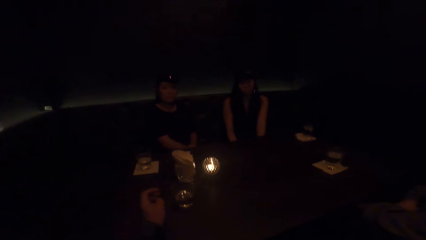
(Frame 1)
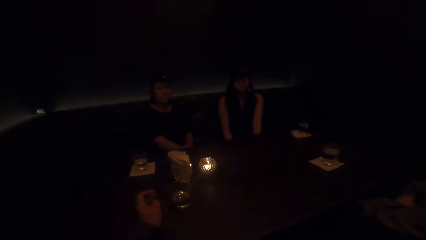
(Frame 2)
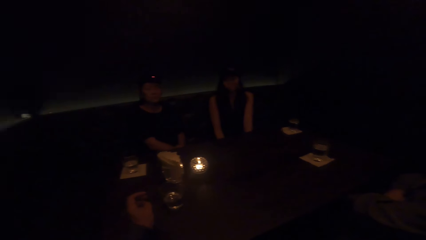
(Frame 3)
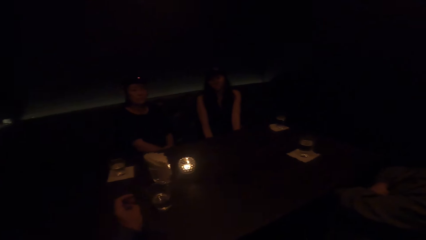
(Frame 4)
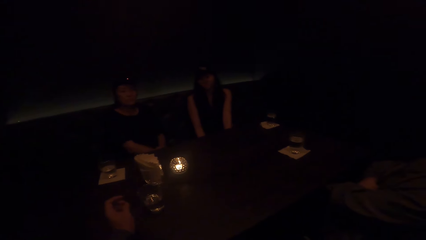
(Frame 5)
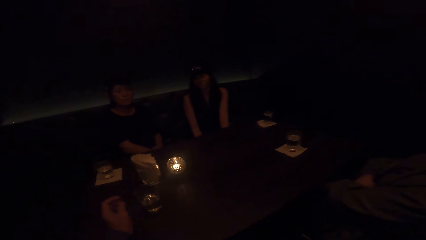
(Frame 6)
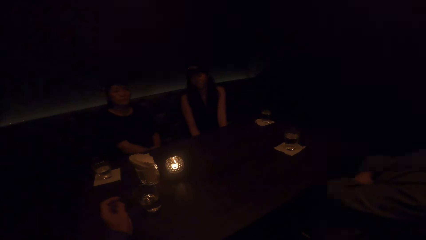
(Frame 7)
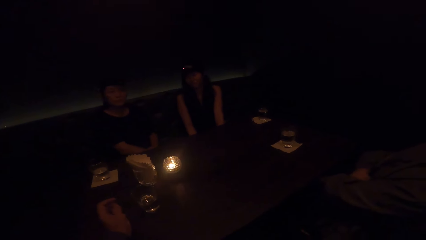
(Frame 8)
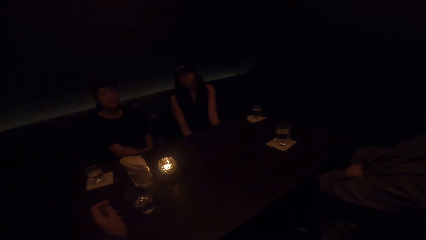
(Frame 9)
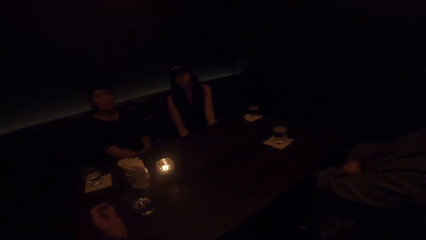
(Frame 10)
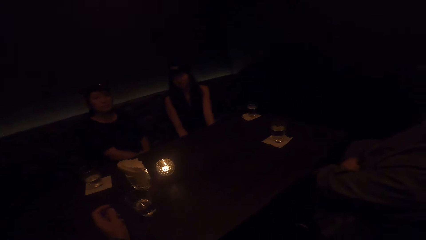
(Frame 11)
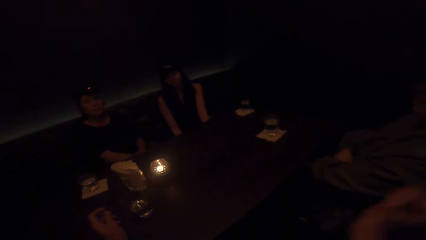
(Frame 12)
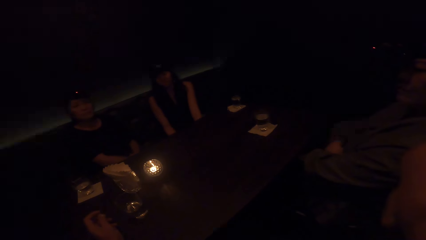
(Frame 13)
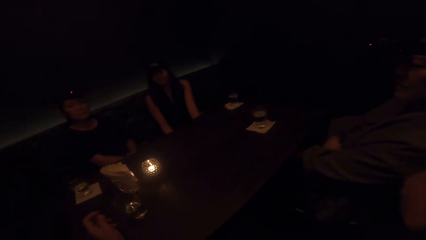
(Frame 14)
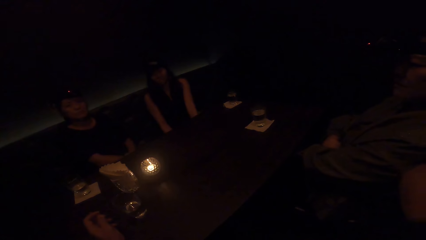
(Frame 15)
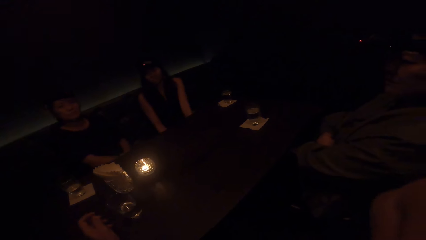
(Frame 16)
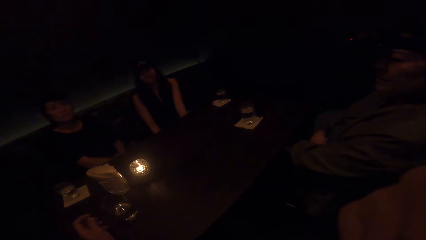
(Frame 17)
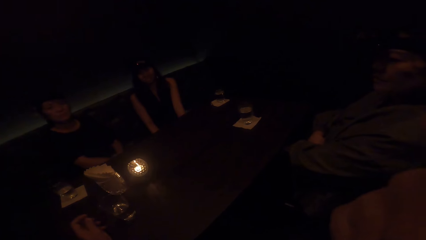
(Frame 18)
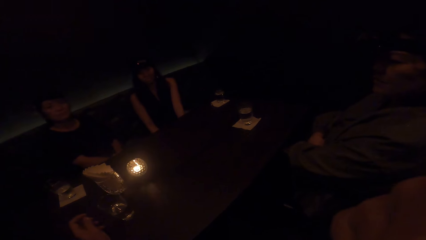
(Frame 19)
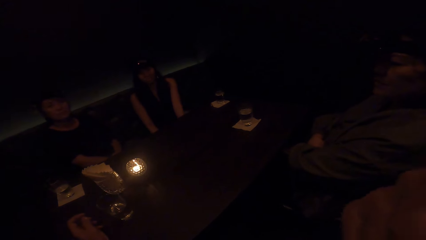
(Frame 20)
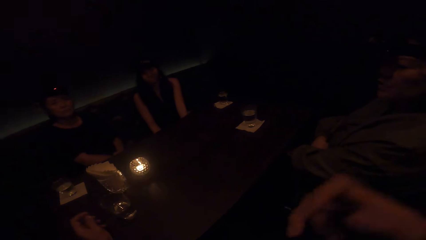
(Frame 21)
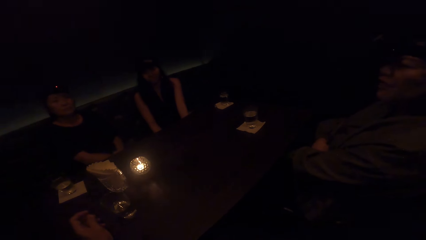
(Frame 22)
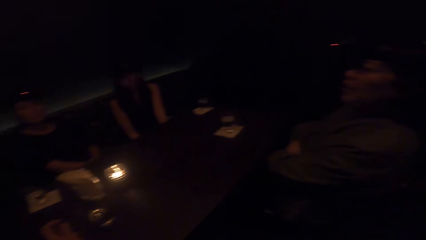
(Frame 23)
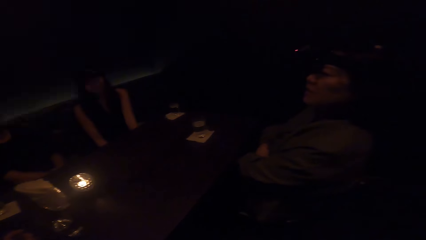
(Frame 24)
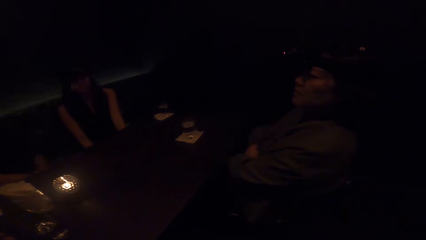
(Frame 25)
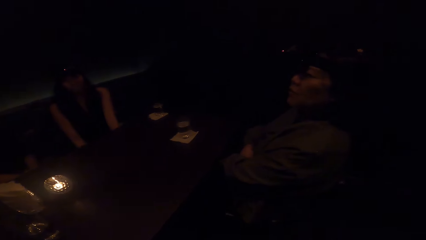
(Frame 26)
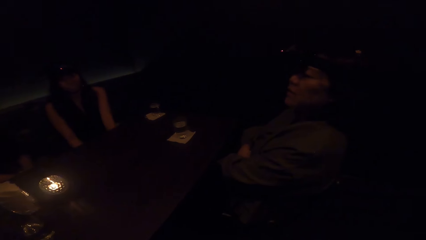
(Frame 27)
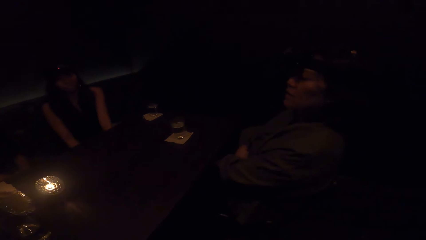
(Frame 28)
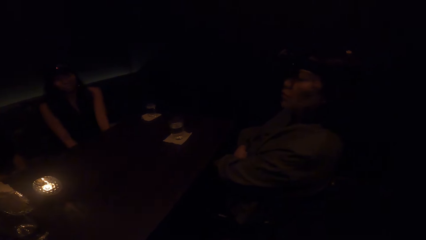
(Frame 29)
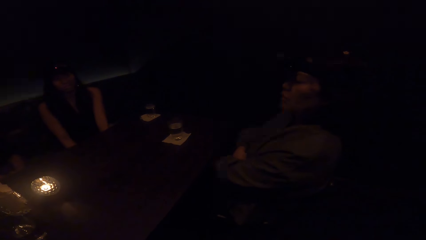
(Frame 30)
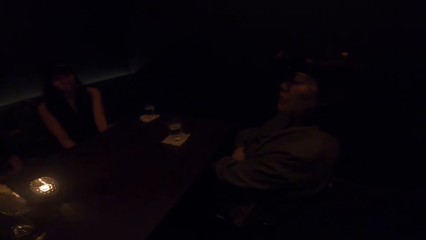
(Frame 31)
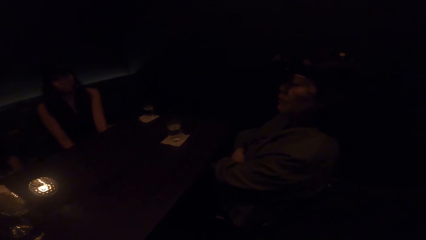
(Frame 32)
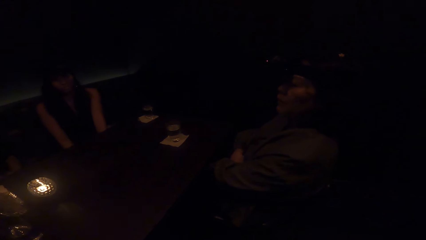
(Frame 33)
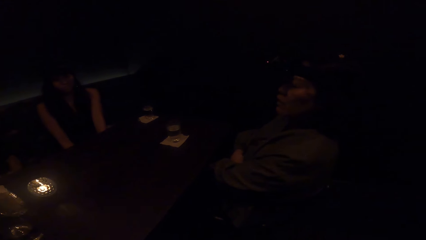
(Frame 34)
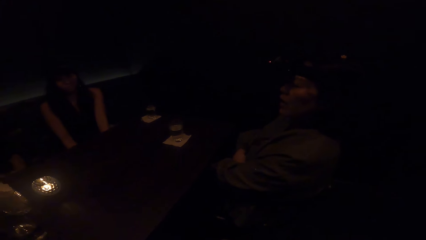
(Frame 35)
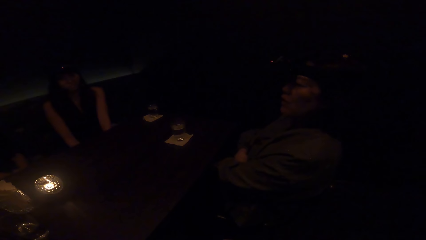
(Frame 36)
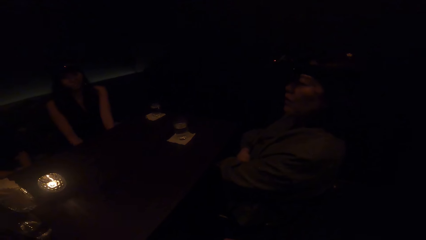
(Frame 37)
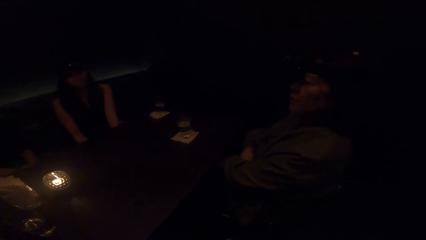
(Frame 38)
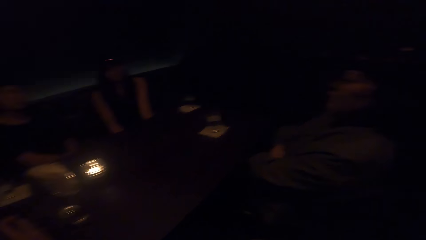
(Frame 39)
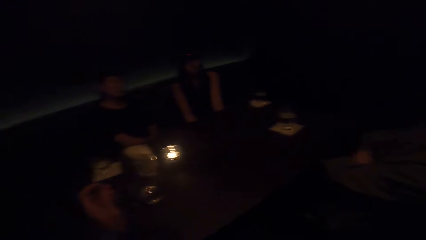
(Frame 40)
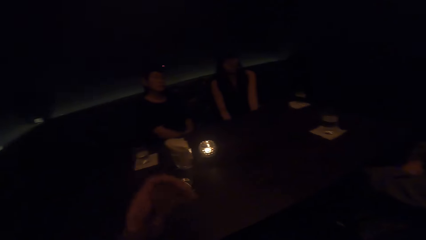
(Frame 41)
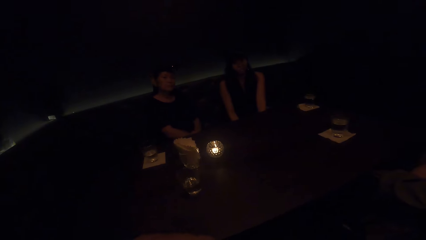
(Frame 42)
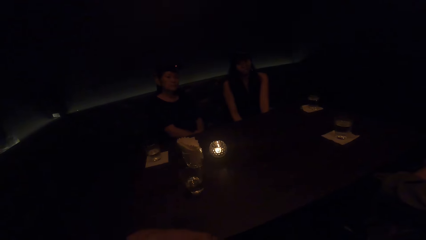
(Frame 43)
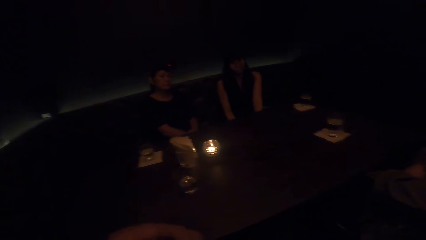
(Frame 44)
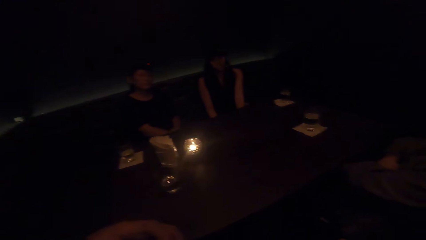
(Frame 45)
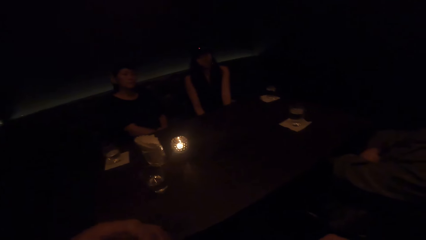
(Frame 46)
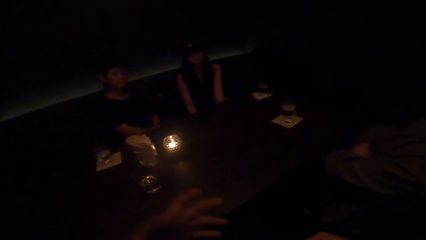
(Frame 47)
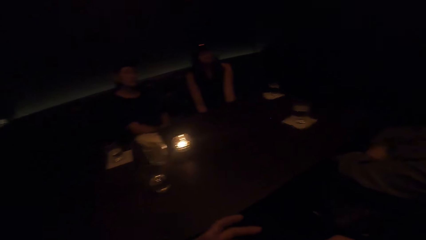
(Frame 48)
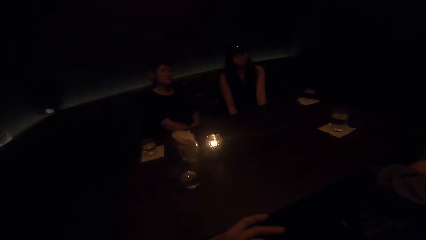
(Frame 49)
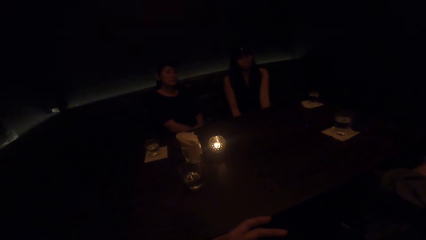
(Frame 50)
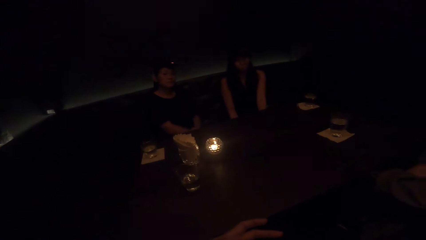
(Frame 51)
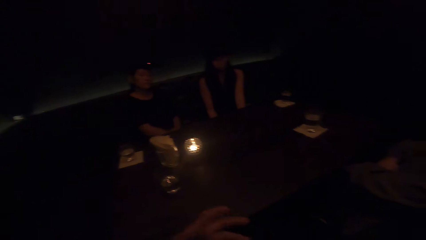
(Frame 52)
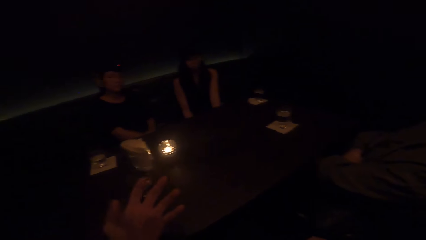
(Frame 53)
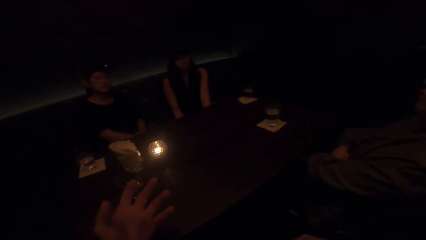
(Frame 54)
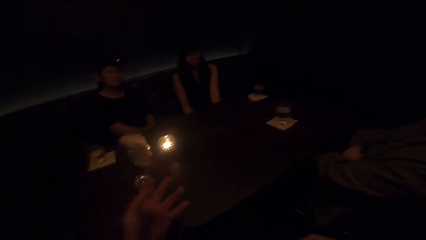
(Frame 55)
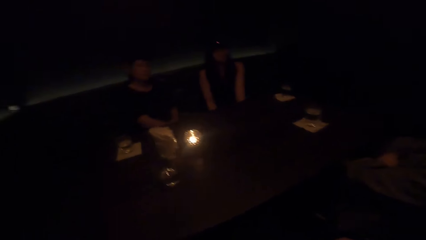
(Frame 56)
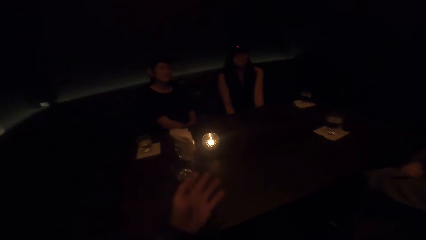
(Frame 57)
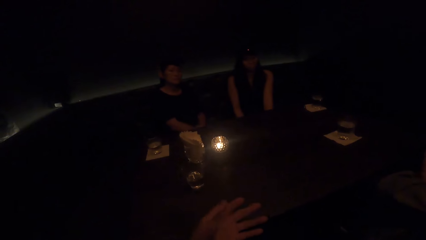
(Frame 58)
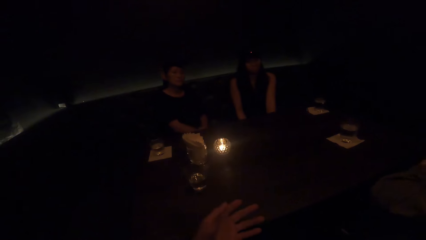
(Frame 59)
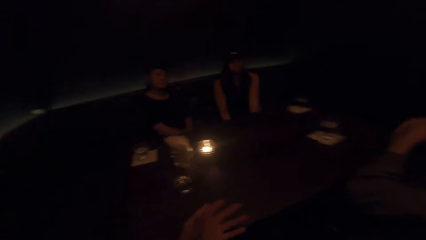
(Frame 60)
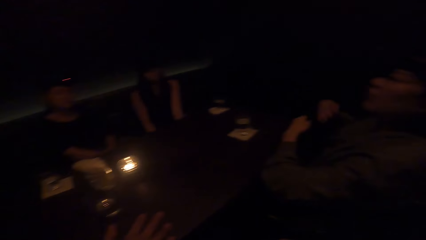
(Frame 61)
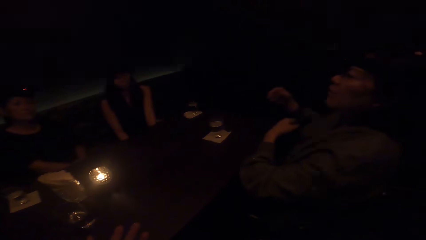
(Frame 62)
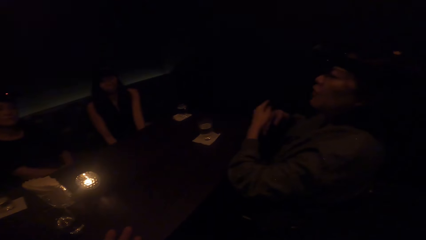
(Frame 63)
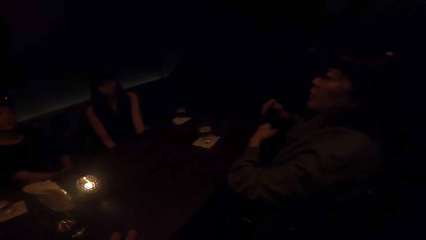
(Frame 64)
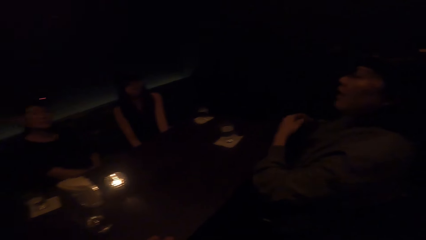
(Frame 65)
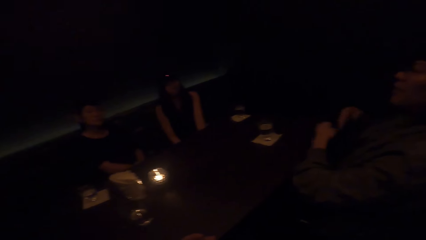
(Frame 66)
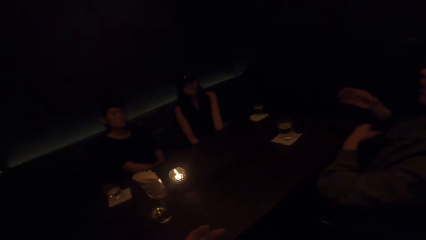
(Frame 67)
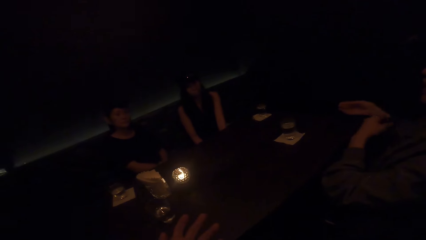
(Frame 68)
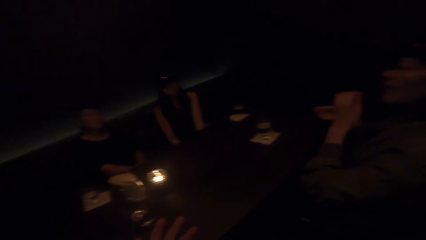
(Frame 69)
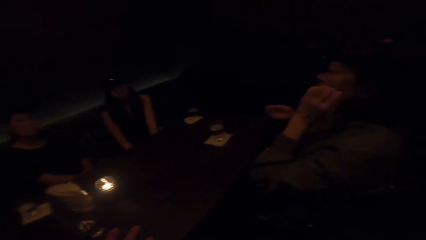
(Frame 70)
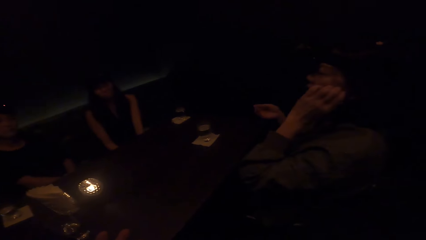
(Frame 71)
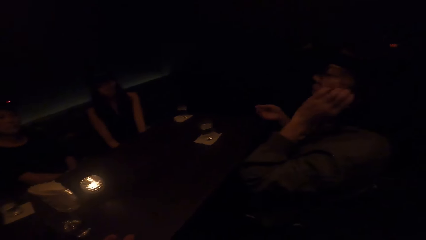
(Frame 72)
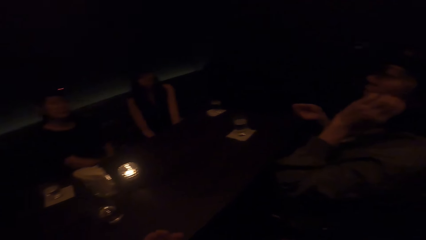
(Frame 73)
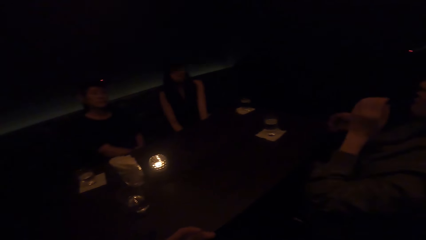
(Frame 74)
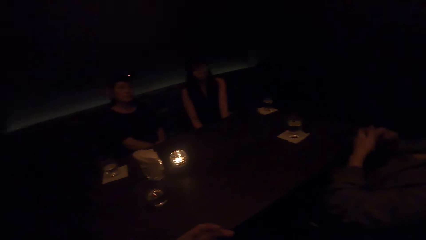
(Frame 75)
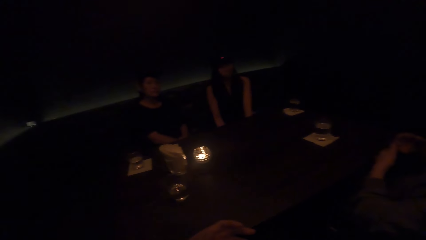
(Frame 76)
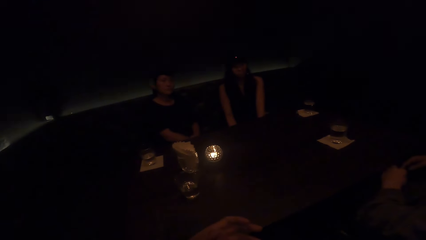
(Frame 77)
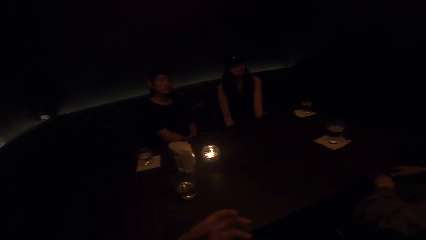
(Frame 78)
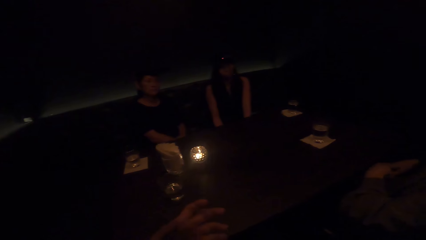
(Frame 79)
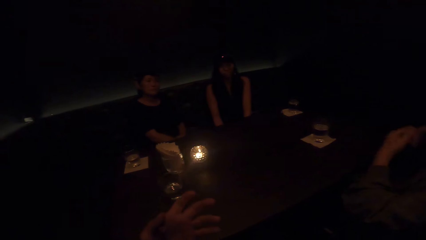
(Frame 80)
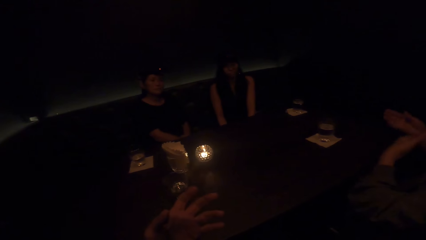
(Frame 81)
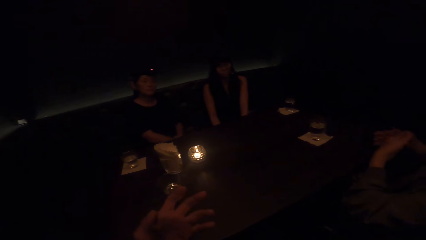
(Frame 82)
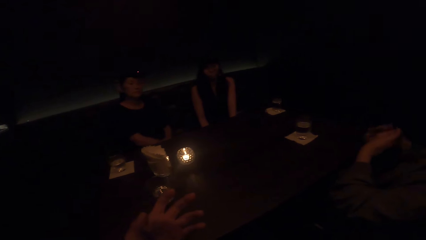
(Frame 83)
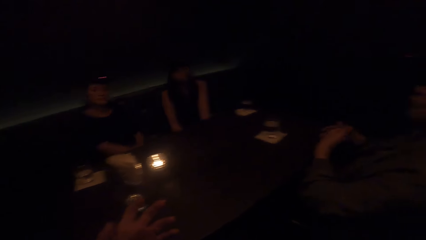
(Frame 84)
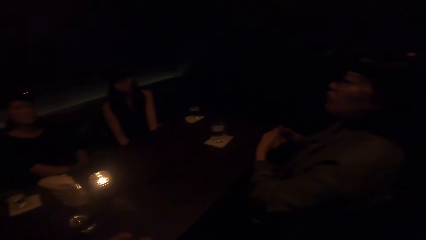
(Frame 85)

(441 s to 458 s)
The camera wearer stares at a woman and another woman. A third woman talks to the camera wearer and the two other women. The camera wearer talks to the three women. The third woman talks to the camera wearer and the two other women.
